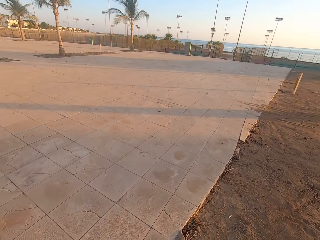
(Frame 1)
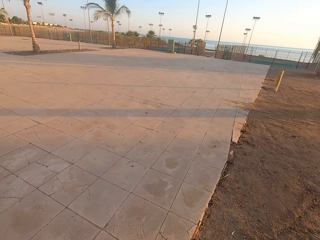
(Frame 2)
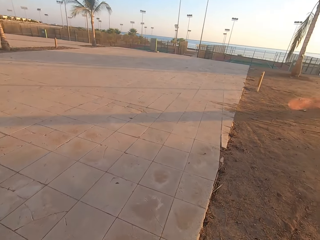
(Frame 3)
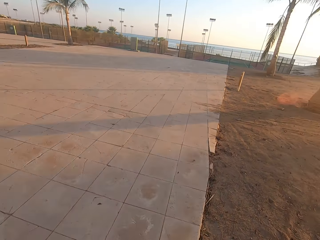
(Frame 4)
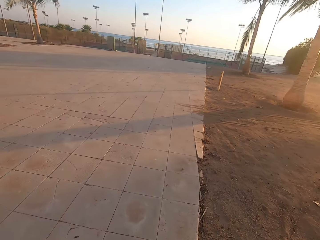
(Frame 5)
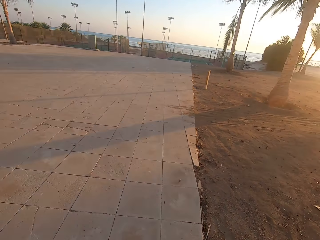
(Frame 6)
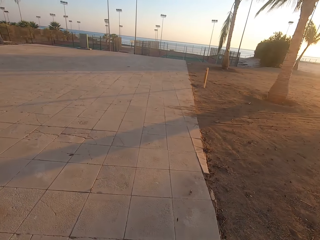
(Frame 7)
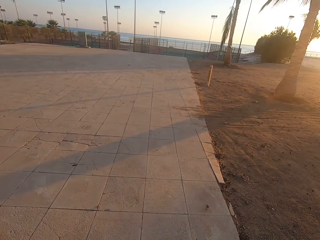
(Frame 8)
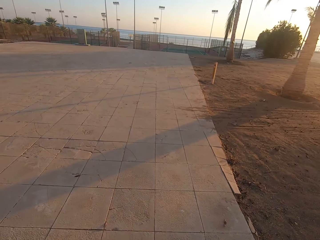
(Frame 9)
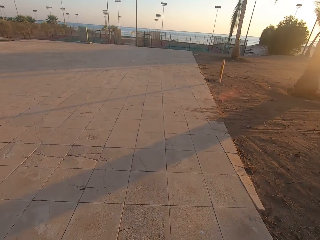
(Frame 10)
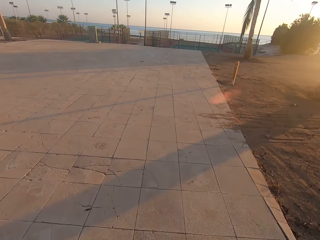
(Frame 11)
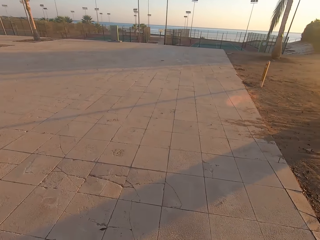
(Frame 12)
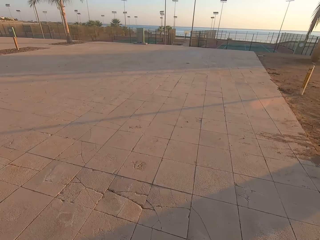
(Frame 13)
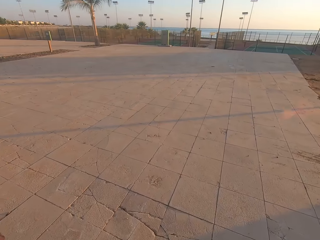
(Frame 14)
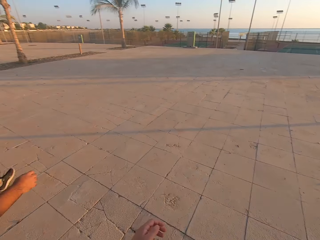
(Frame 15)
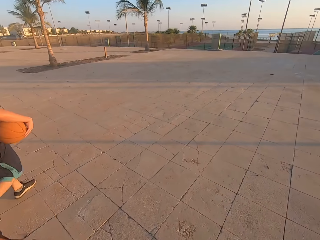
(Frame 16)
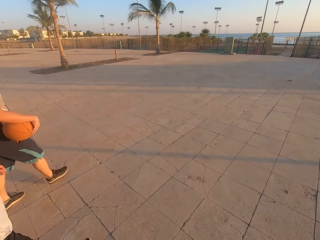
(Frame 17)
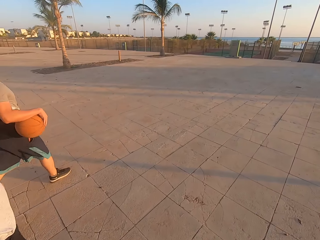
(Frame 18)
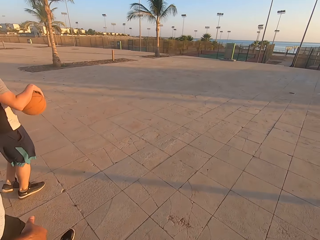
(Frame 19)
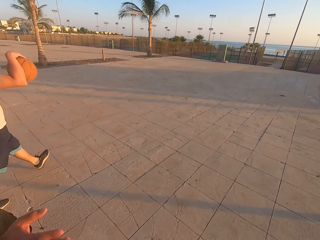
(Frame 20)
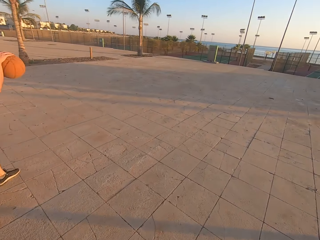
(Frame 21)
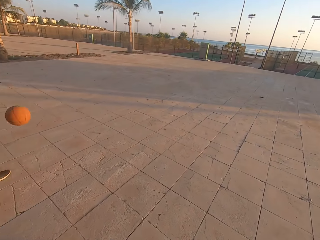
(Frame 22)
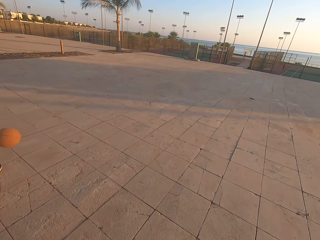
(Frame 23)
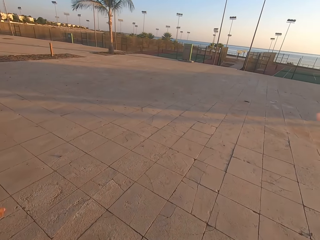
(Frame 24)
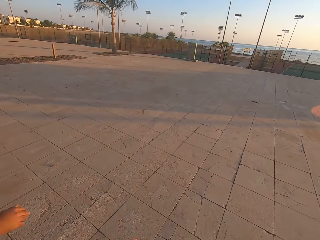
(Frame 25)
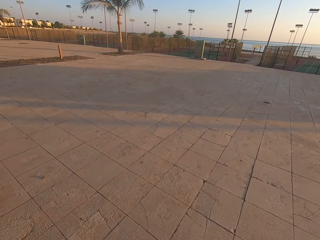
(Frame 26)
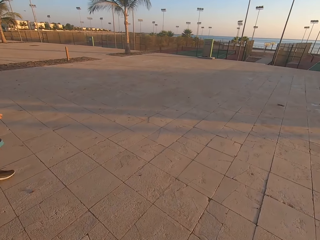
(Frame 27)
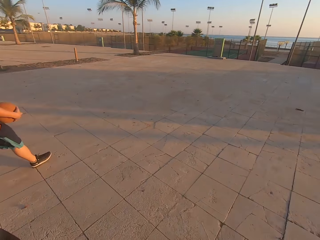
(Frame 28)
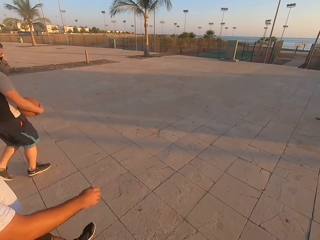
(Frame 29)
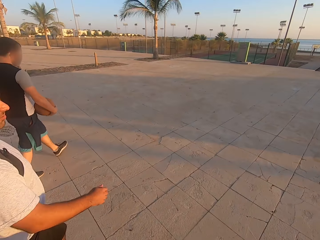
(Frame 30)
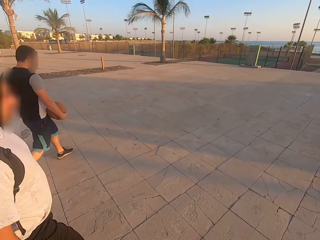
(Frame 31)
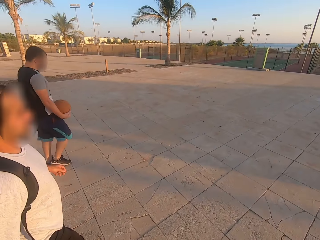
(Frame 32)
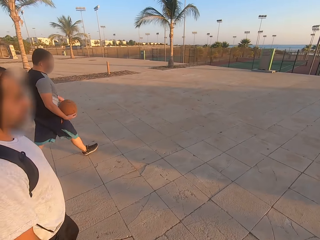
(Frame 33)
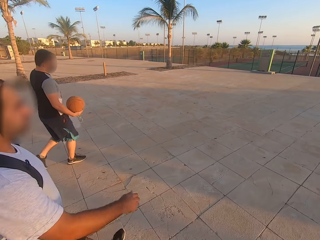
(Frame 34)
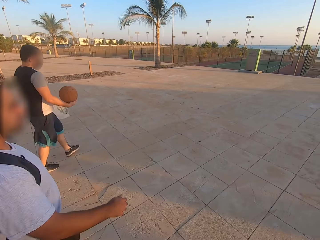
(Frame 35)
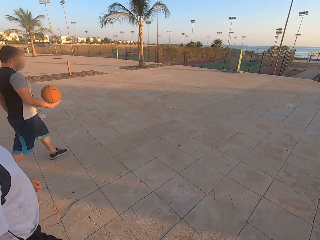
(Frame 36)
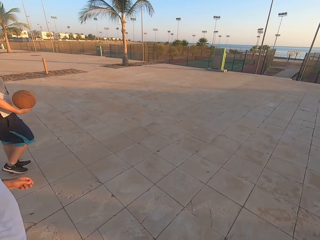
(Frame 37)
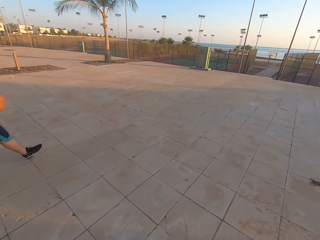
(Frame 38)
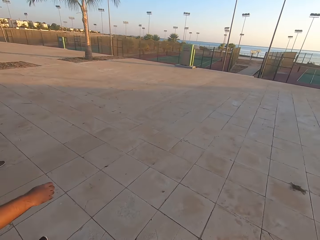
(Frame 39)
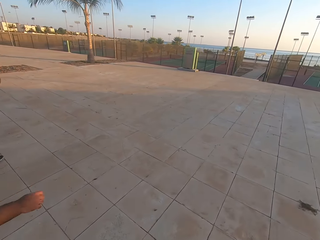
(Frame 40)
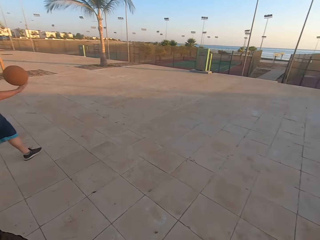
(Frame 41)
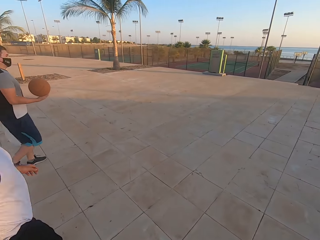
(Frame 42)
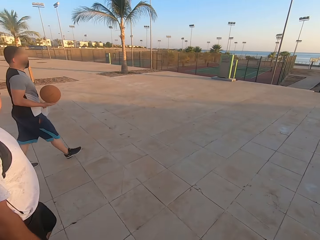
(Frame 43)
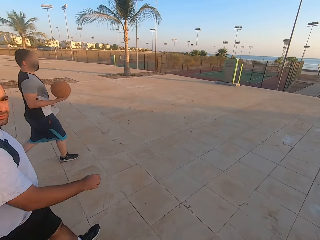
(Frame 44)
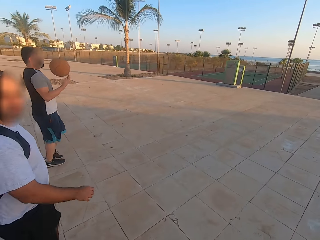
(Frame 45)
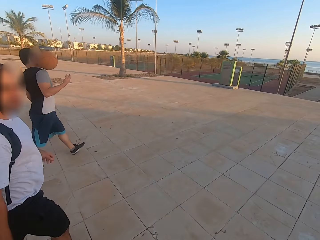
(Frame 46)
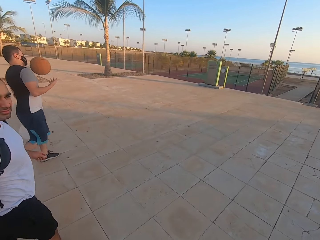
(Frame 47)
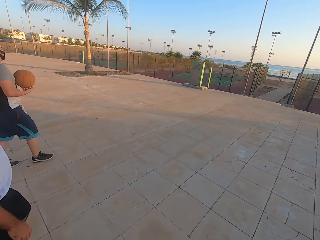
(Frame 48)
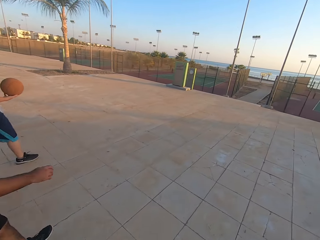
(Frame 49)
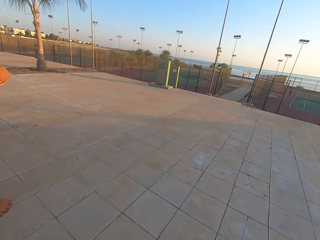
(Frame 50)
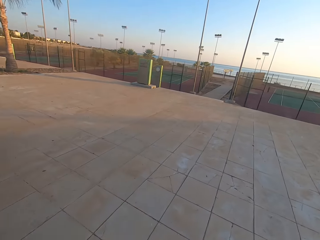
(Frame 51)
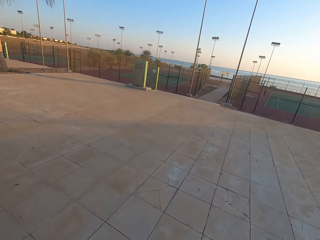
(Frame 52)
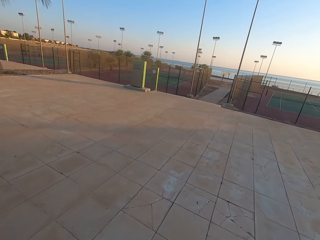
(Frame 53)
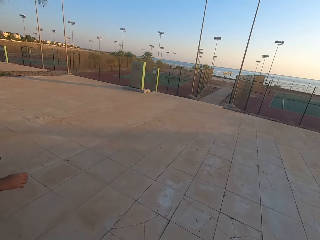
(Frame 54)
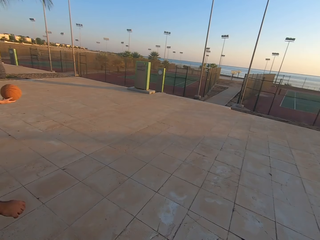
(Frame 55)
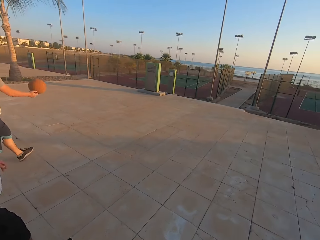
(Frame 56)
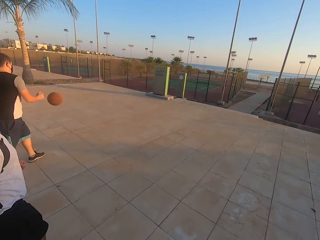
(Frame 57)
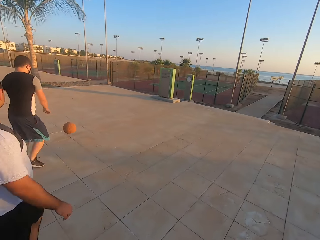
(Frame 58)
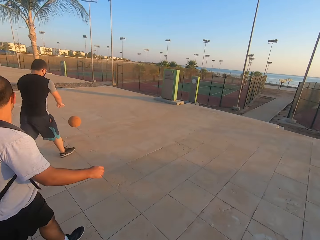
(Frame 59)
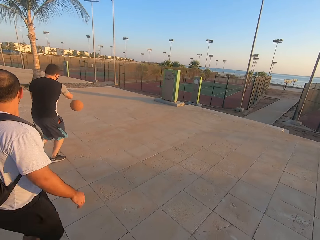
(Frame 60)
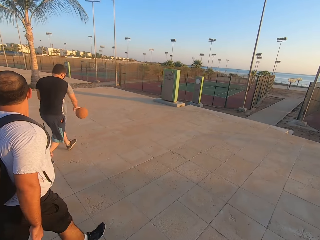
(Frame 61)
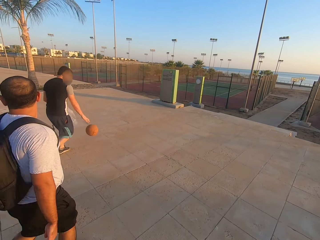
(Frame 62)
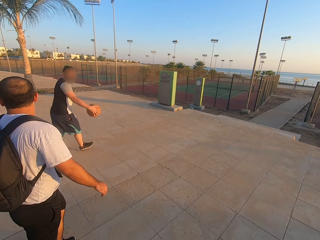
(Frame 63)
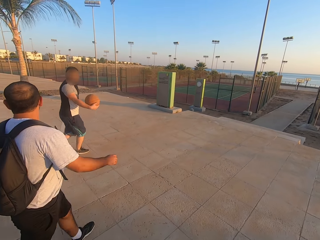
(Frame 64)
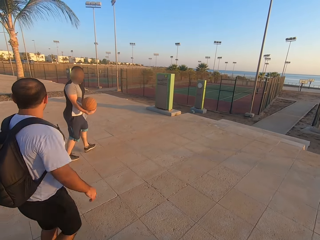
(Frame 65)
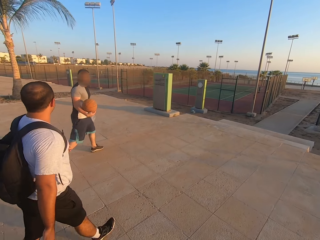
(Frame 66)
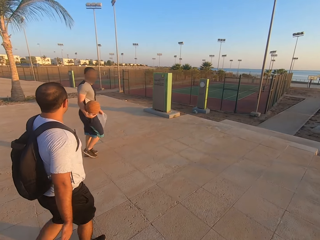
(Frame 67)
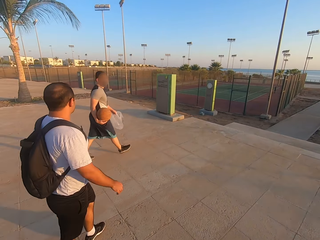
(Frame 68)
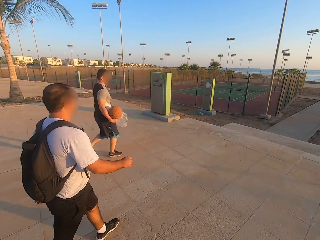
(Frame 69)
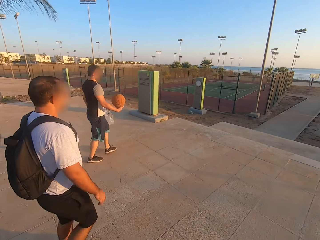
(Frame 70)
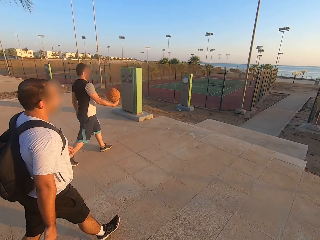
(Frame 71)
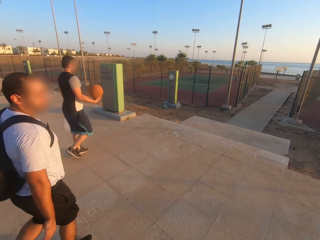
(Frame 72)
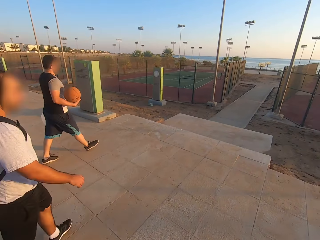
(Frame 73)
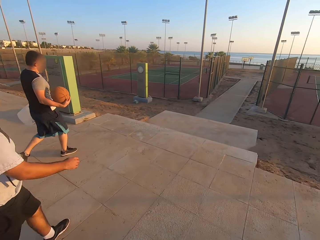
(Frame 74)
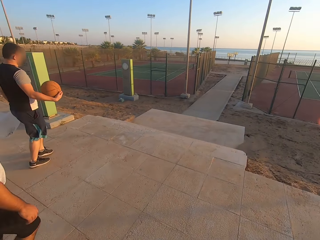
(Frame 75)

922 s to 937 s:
A man dribbles the ball. The camera wearer walks. The man walks. Another man walks. The first man throws the ball up. The first man dribbles the ball. The camera wearer walks. The other man walks.

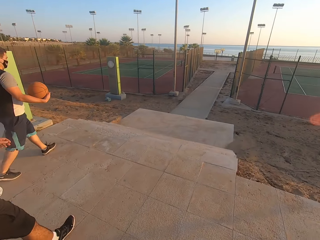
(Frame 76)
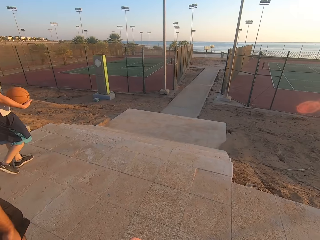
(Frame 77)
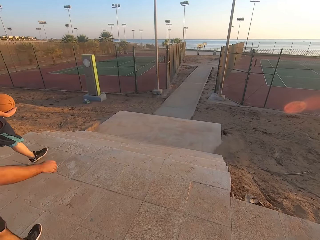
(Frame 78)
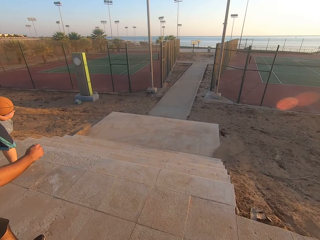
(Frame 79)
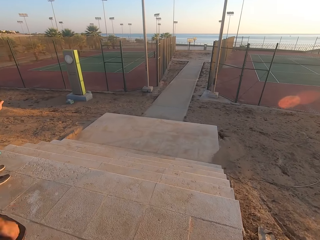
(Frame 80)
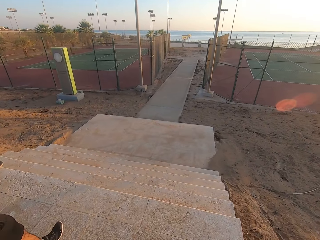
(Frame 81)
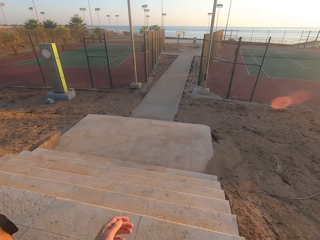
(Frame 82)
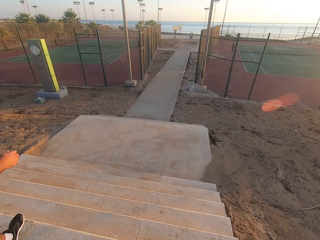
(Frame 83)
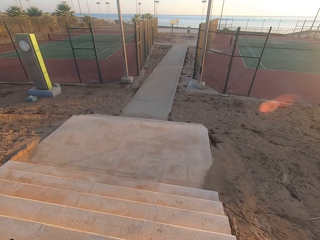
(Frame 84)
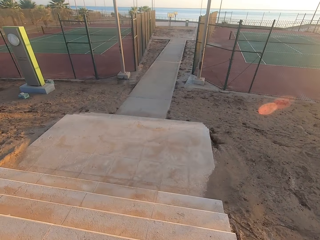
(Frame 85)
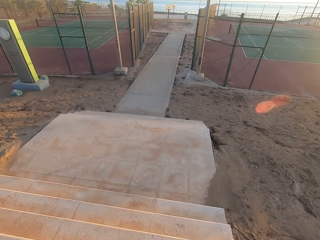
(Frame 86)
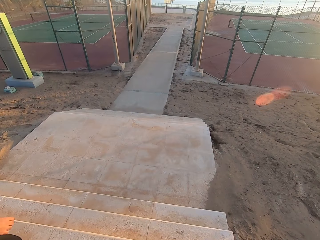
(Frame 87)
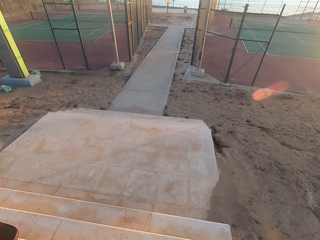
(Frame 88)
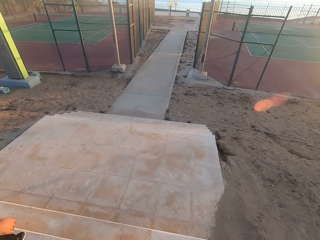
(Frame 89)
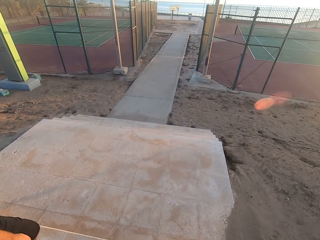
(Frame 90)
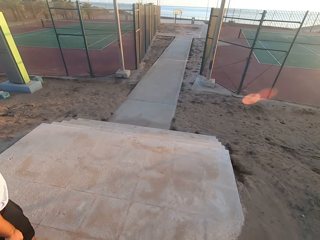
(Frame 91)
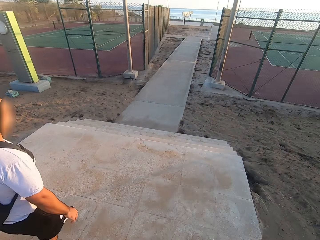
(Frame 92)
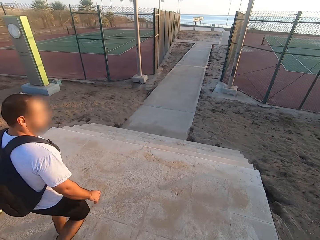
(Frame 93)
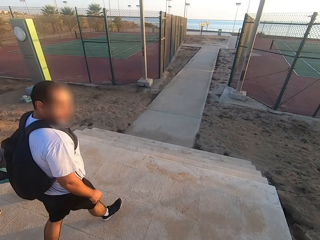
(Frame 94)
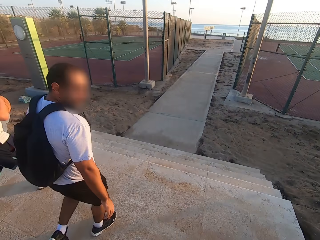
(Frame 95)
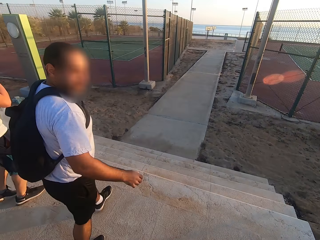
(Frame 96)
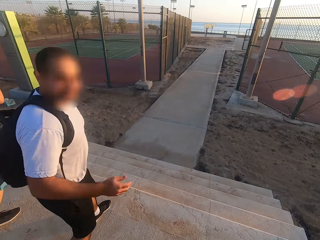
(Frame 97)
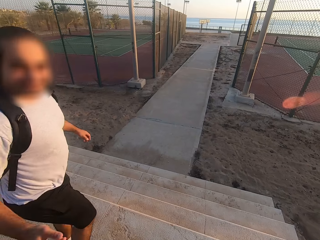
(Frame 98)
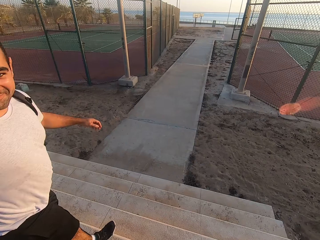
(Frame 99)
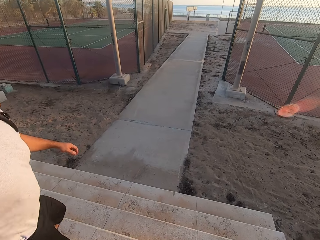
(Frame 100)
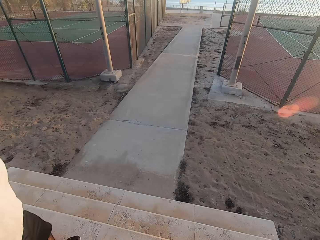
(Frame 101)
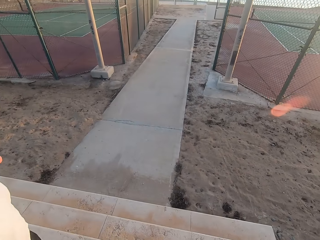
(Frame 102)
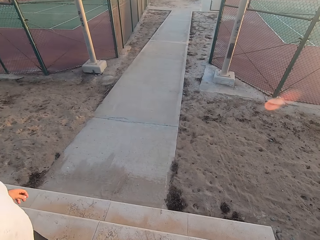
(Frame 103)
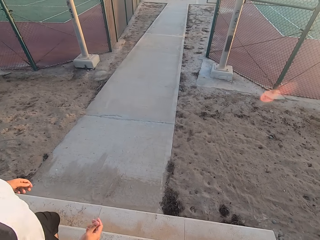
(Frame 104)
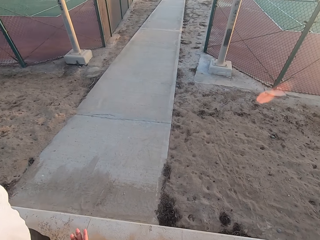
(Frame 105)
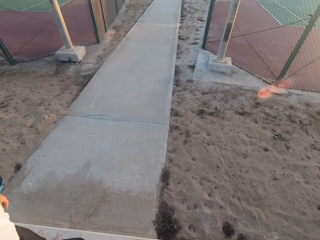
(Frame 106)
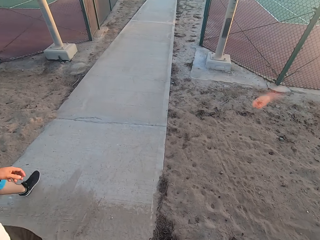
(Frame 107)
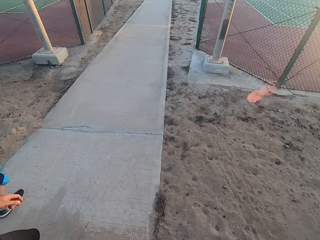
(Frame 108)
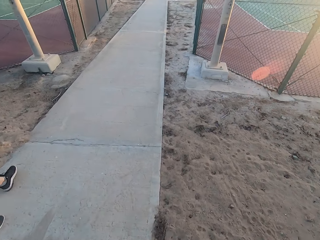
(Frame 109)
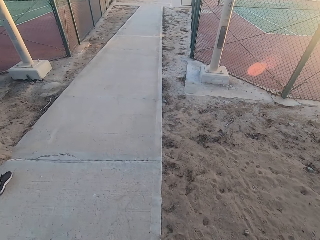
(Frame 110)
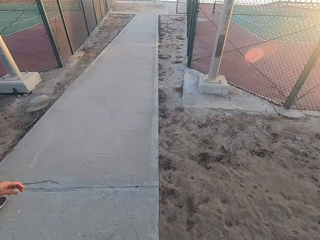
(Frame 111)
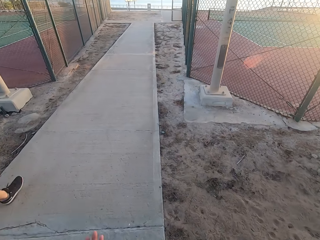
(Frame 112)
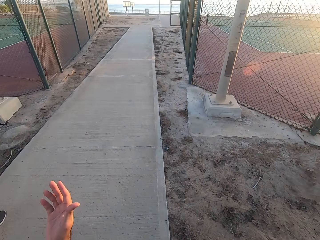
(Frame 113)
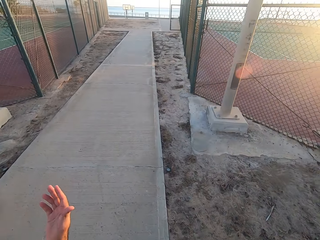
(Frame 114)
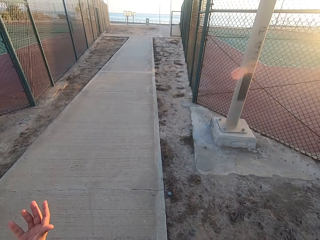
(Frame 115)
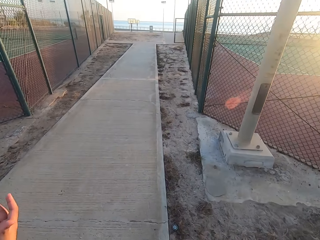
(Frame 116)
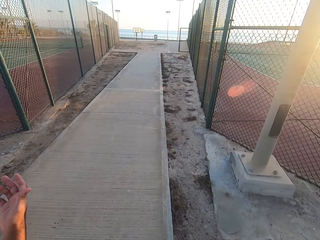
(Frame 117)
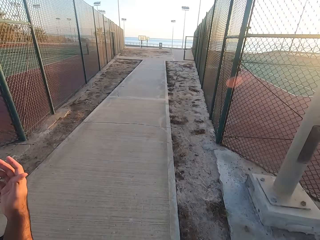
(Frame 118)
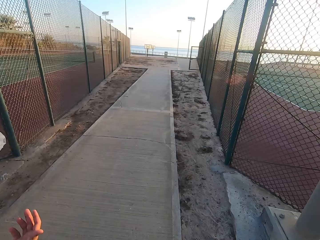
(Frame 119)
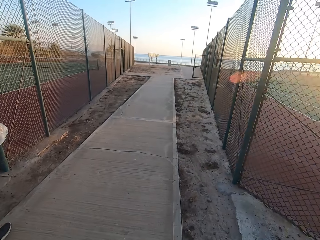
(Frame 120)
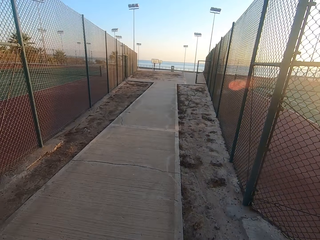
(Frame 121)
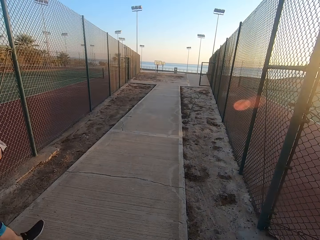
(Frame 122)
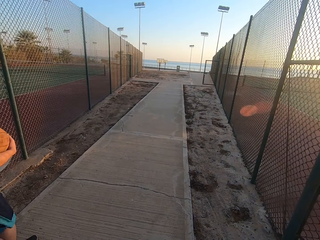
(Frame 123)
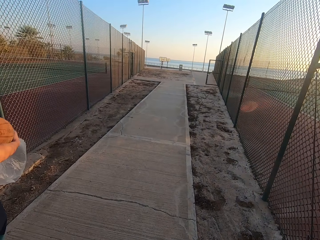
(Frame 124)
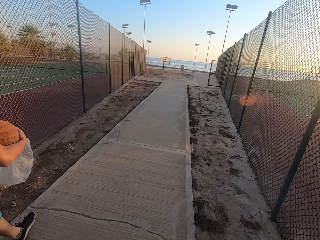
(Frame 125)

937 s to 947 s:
A man moves his hand.
